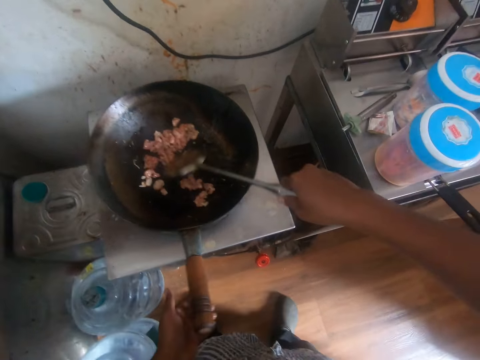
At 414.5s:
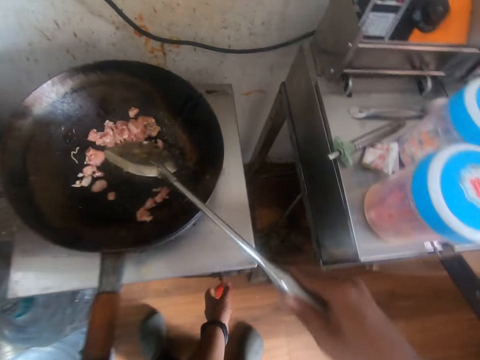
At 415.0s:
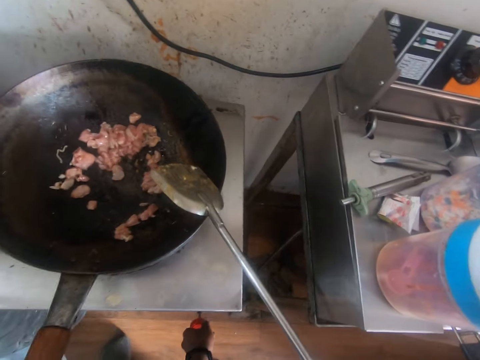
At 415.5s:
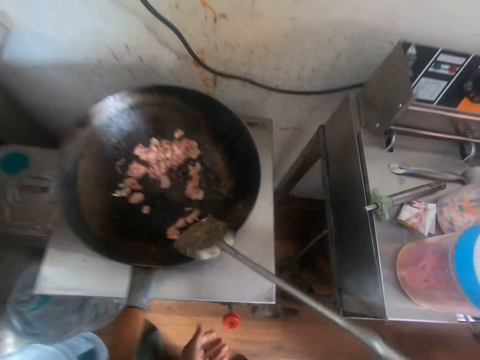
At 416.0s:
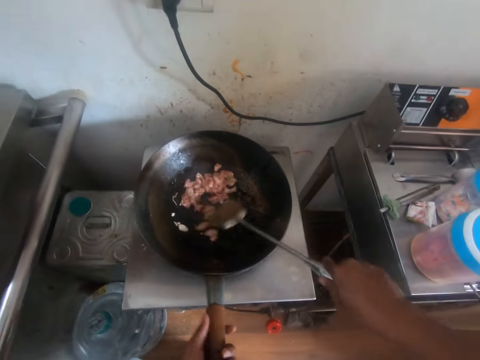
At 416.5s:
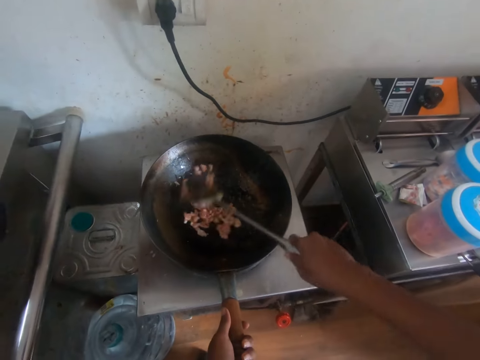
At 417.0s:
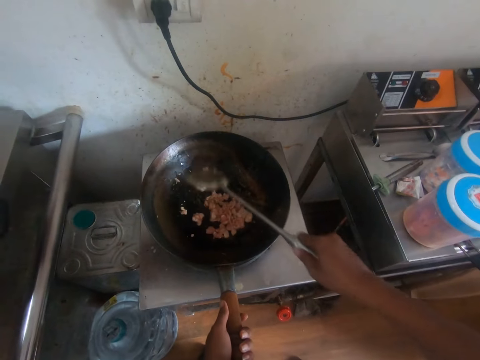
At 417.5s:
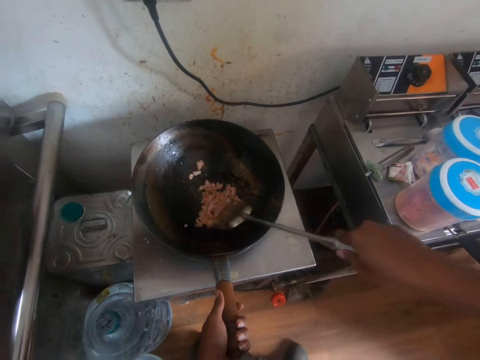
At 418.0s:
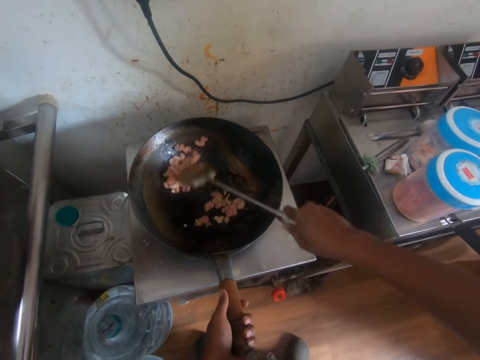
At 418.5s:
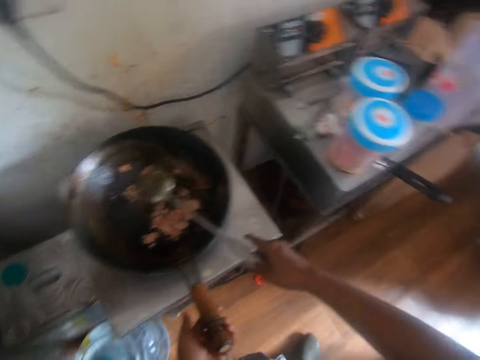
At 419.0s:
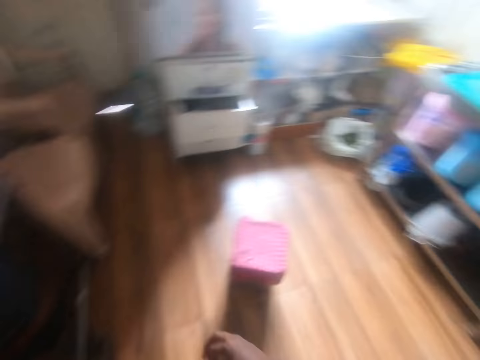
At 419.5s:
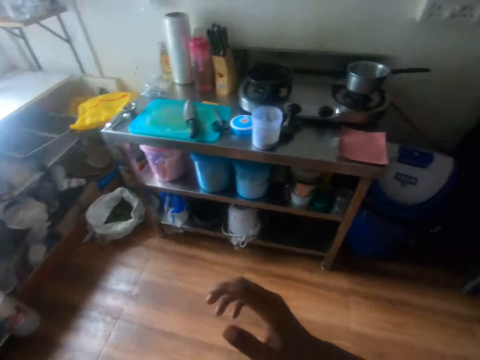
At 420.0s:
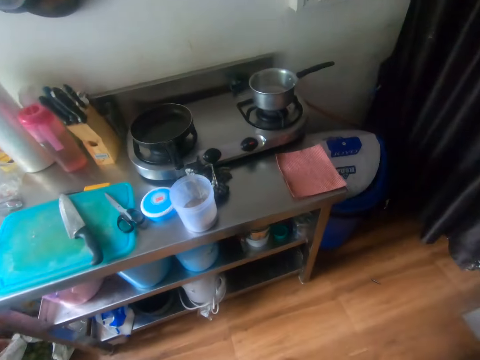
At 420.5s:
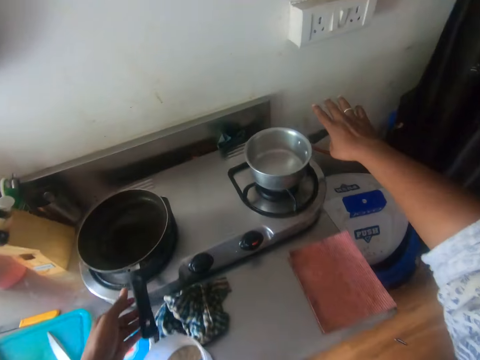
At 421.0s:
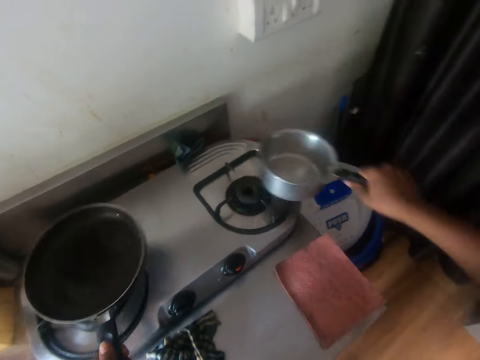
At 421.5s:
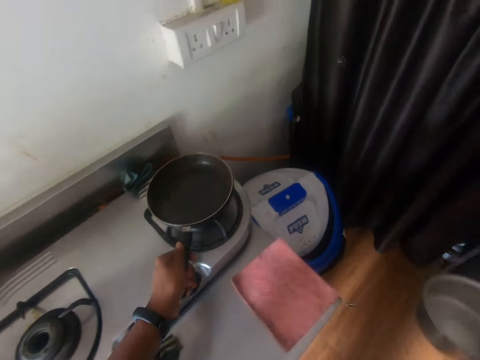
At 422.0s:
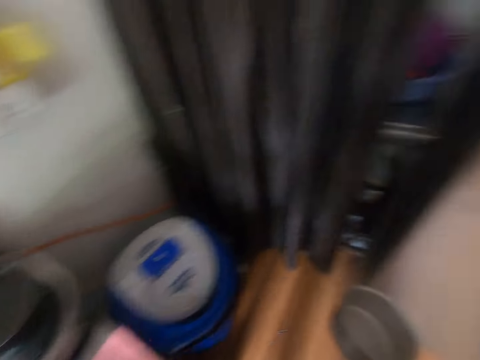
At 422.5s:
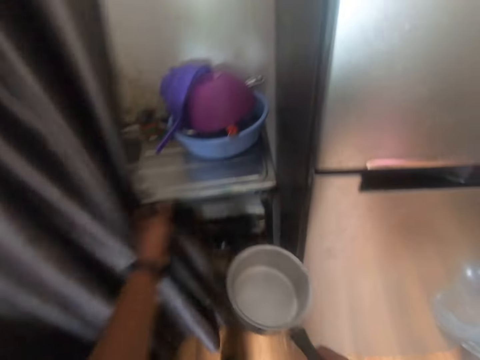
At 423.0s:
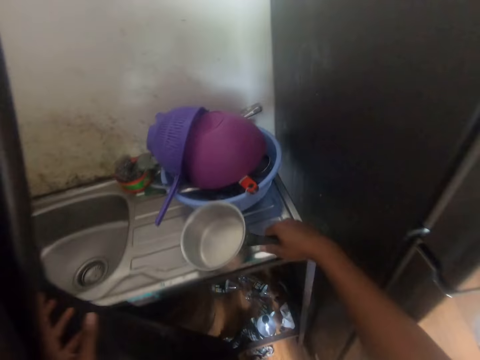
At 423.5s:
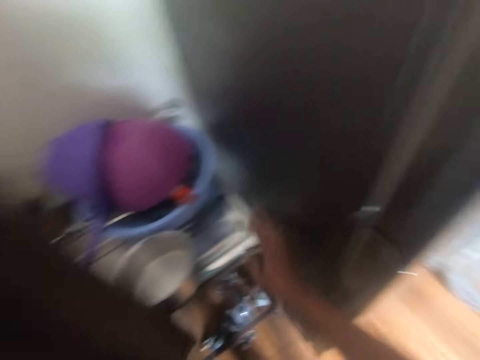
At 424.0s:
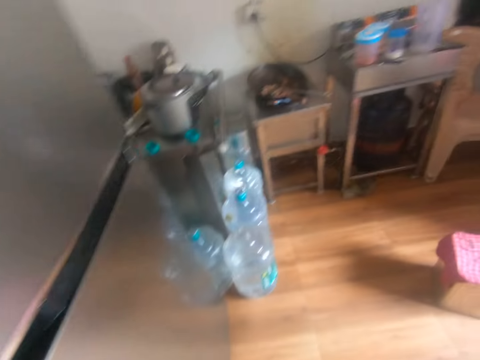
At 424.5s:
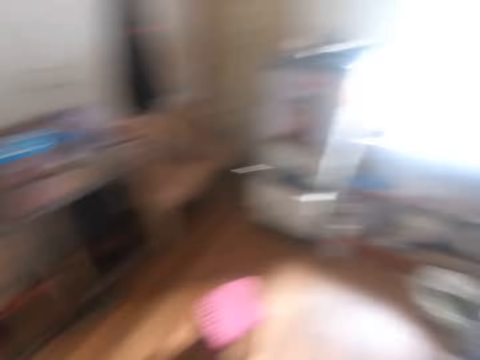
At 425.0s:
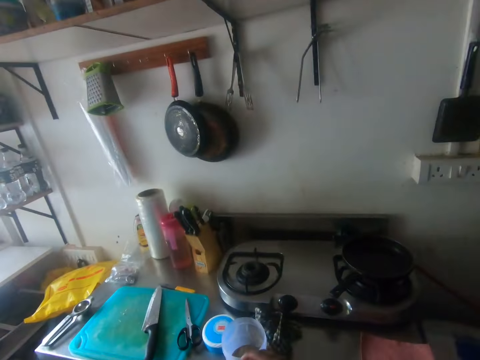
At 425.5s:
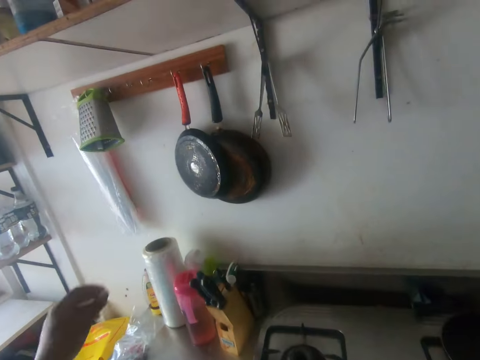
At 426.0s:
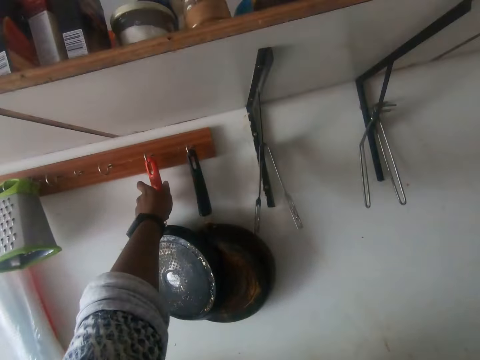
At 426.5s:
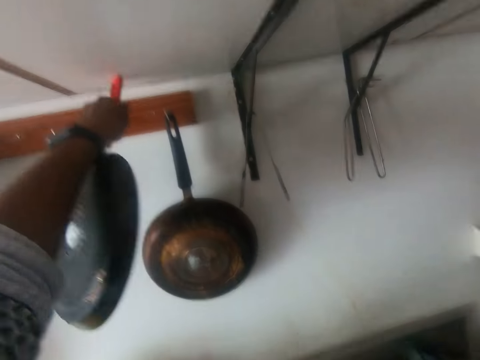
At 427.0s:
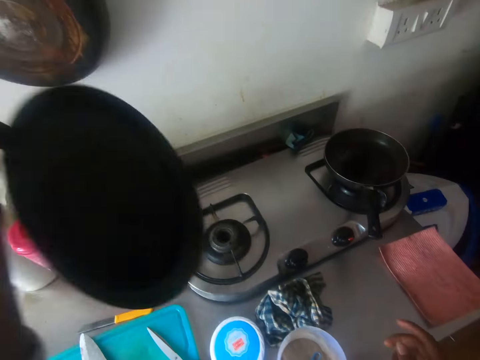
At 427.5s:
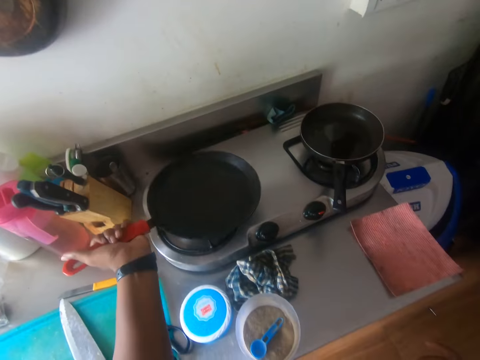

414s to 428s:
The camera wearer turns a knob on the stove with his left hand. He holds the pan with his left hand. He stirs the meat in the pan with the spatula in his right hand. He walks to the other side. He lifts his hand. He touches a camera on his head with his right hand. He puts down his hand. He picks up a pot on the stove with his right hand. He picks up a pan on the stove with his left hand. He holds the pan. He drops the pan in his left hand on the stove. He moves the pan on the cooker. He moves a curtain with his left hand. He drops the pot in his right hand on a sink. He turns to the other side. He stretches his hand to the other side. He picks up a pan against the wall with his left hand.

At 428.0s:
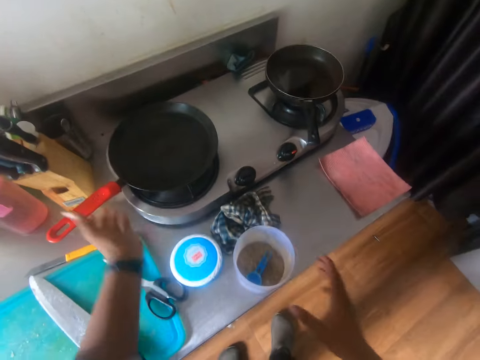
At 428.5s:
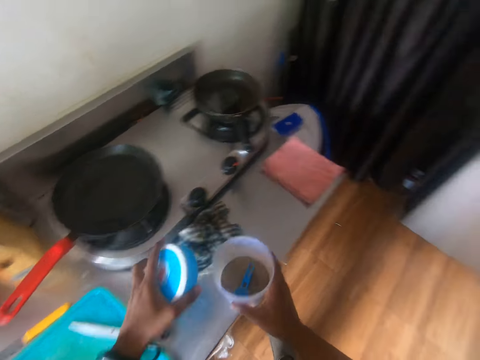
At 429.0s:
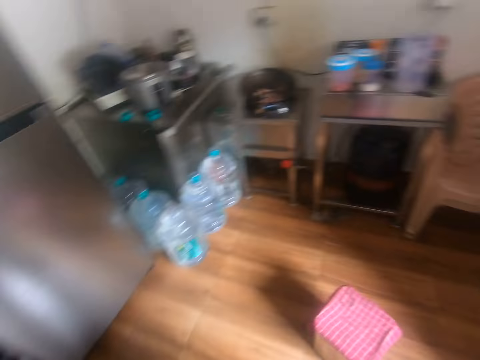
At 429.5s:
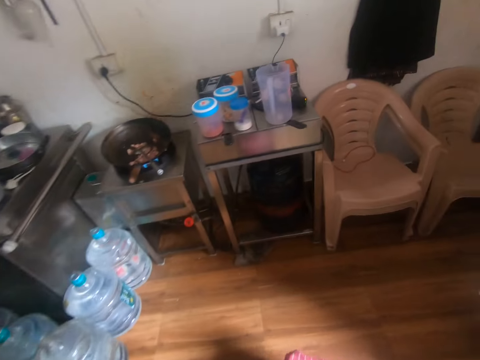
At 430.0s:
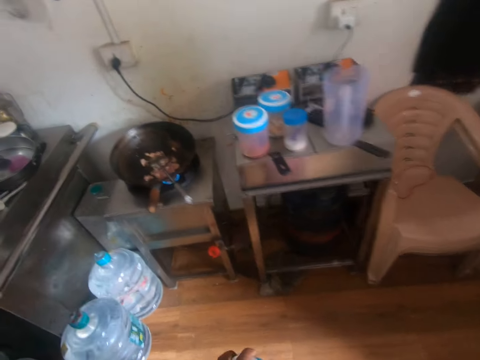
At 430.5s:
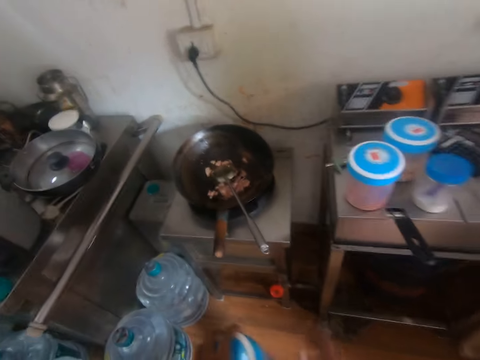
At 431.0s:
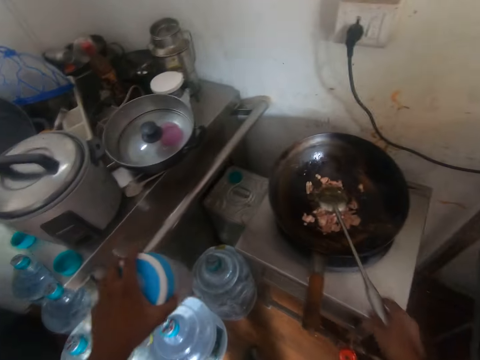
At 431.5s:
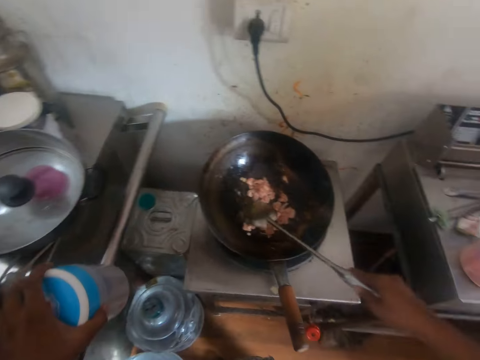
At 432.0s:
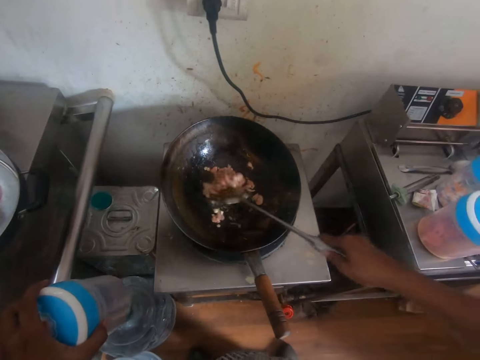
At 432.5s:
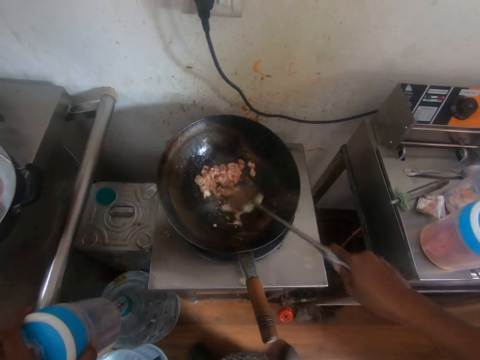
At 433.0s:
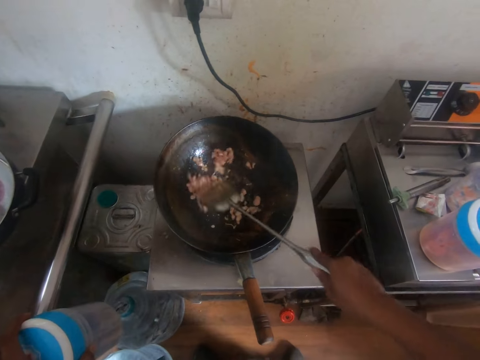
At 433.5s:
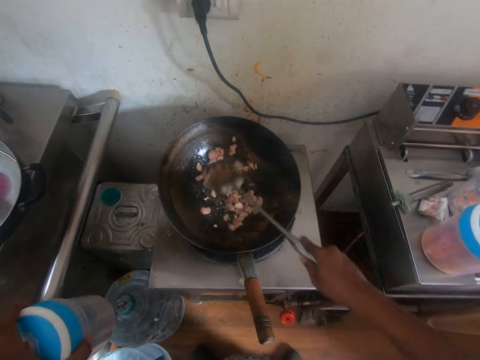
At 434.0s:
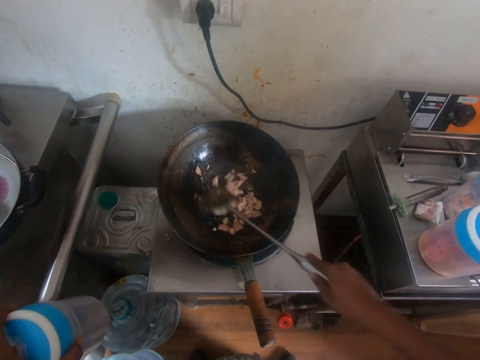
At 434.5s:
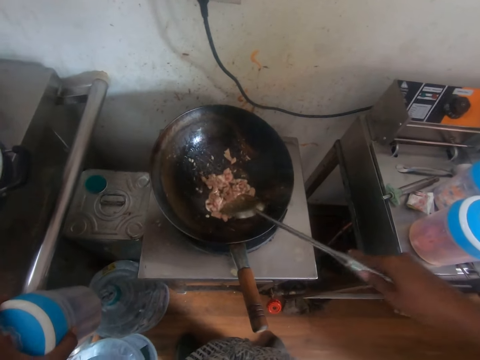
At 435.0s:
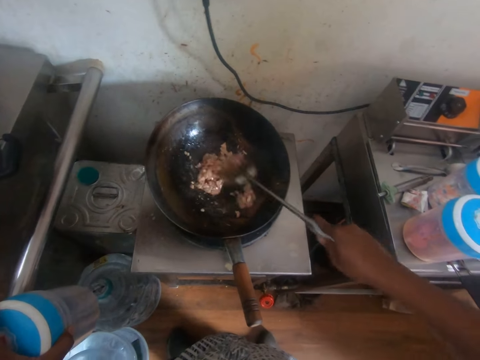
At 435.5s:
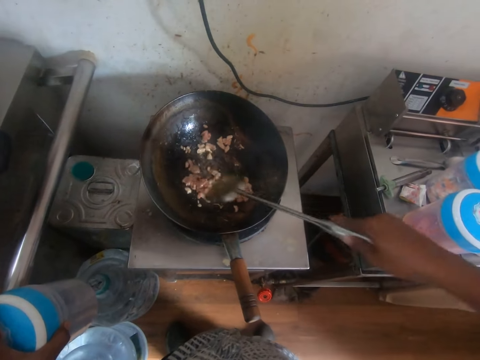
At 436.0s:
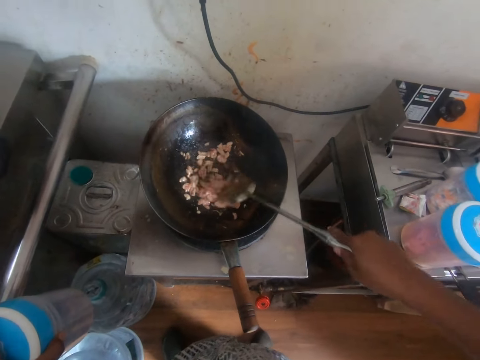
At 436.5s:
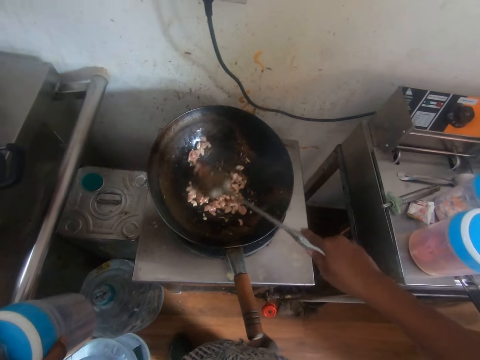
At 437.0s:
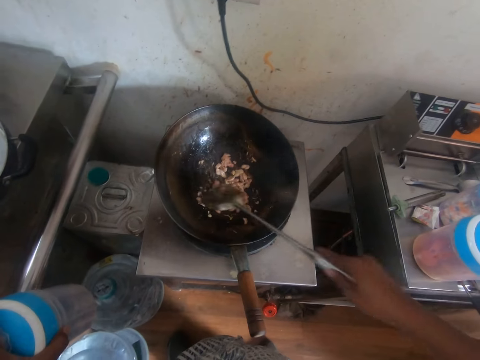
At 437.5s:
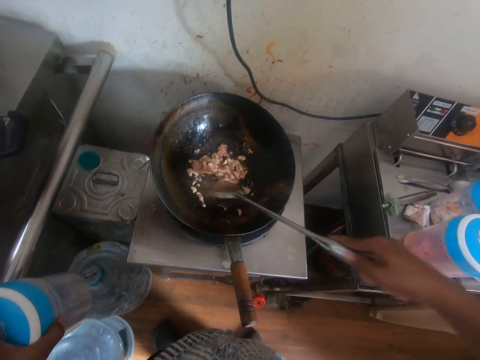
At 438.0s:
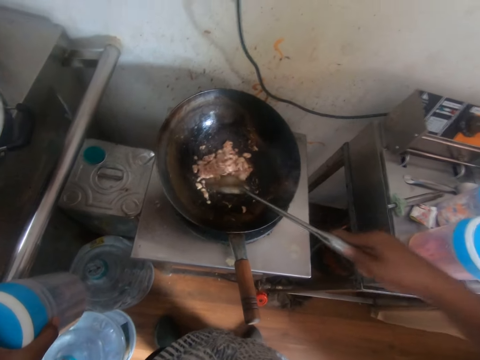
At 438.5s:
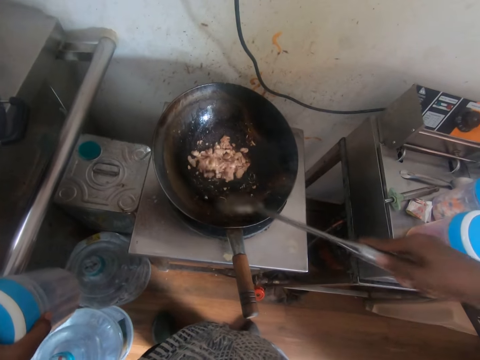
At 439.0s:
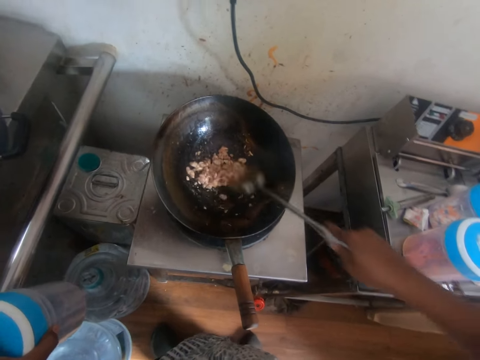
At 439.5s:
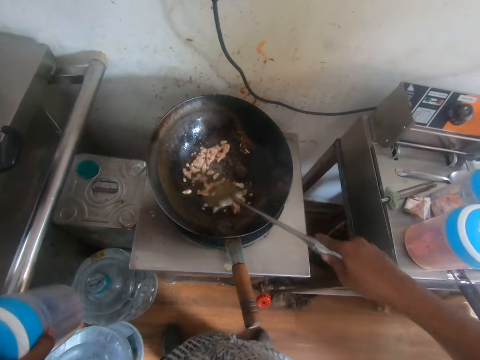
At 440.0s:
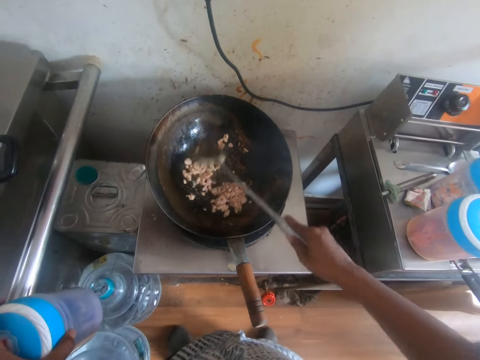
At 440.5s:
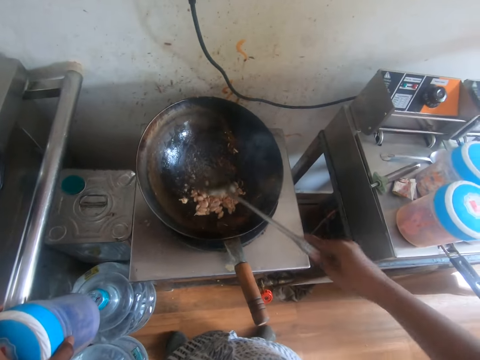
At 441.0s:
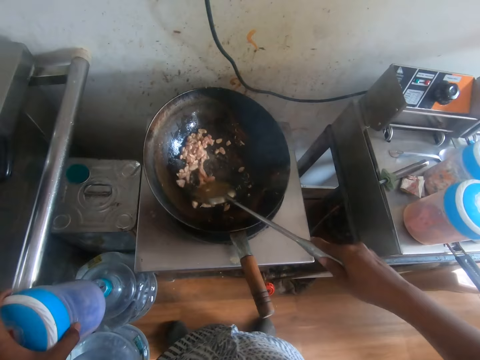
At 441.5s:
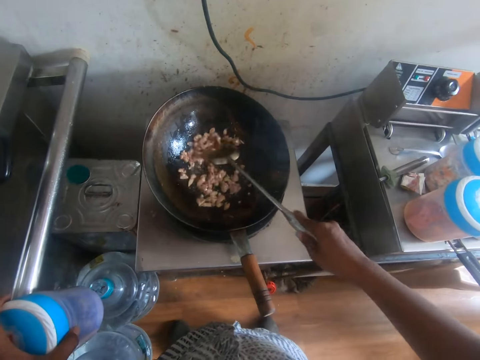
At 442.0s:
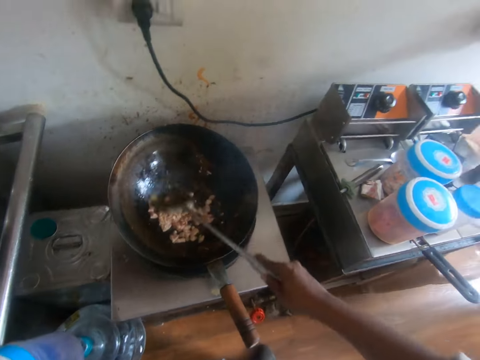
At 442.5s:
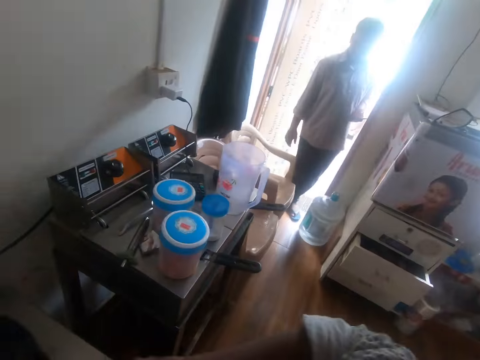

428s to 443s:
The camera wearer places the pan in his left hand on the stove. He lifts a cover on the slab with his left hand. He lifts a container on the slab with his right hand. He holds the container and closes the container. He walks away from the table. He lifts the spatula in the pan with his right hand. He holds the cooking spoon. He cooks the meat. He stirs the meat in the pan with the spatula in his right hand. A man walks into the kitchen.
